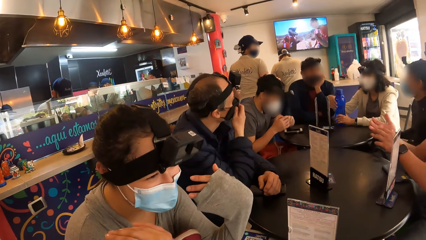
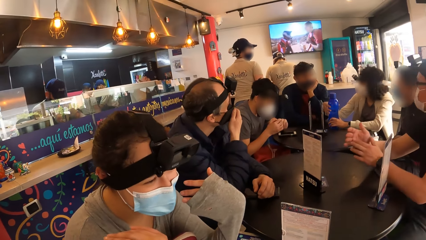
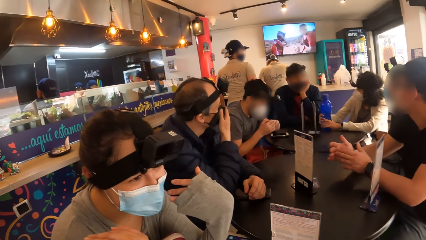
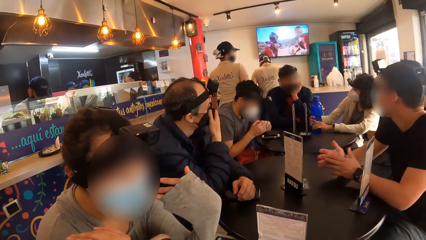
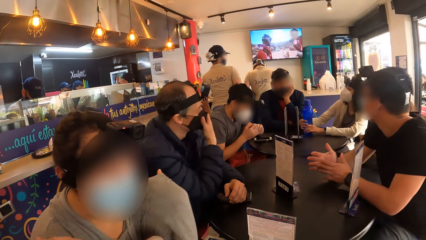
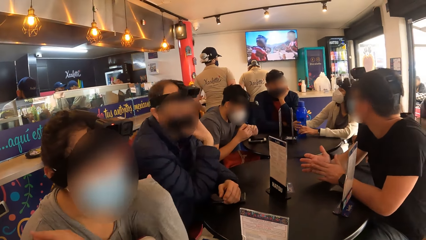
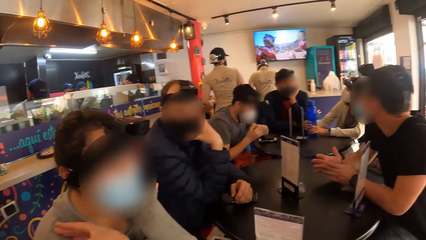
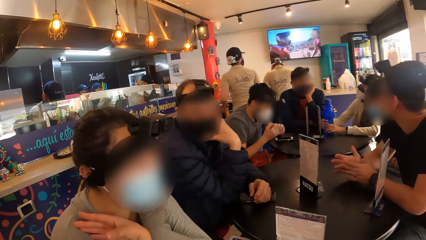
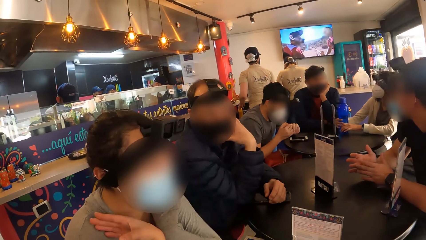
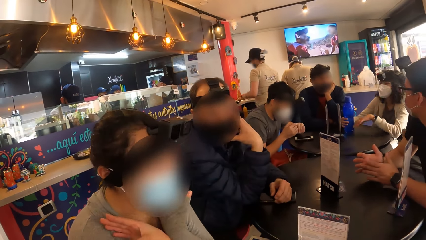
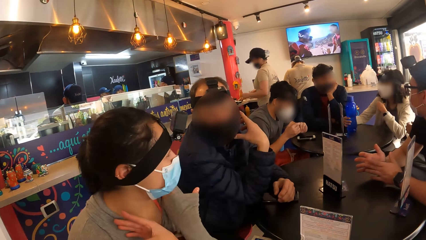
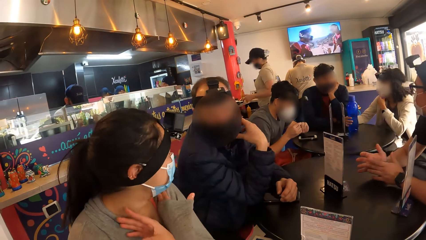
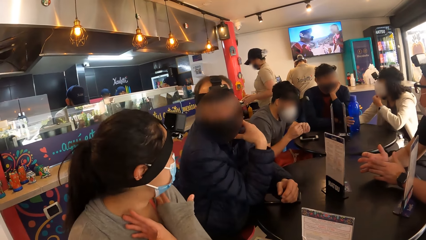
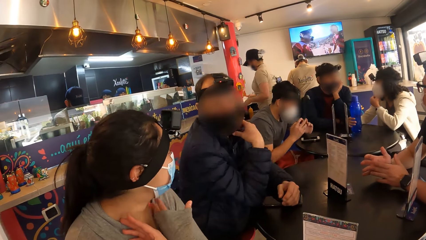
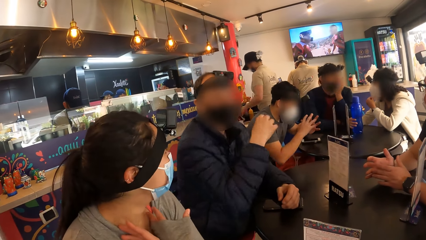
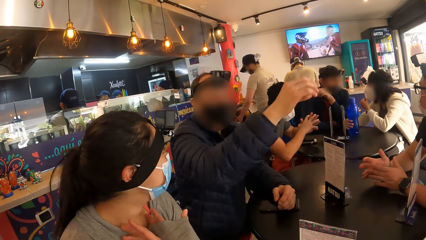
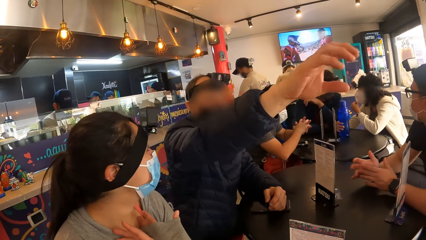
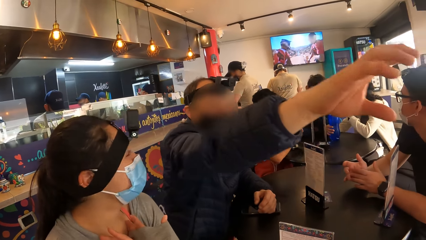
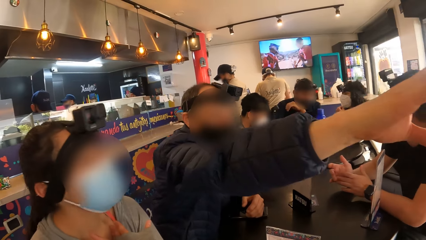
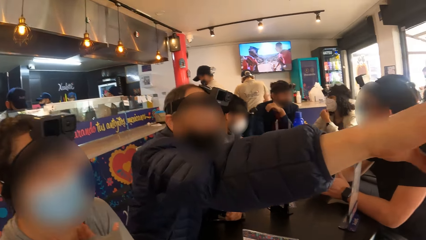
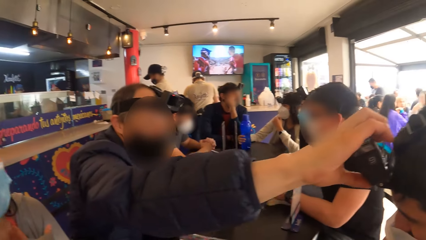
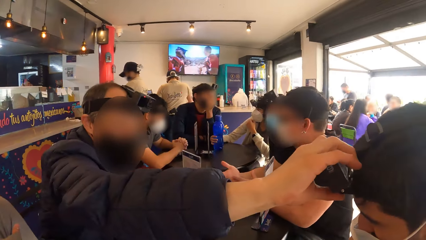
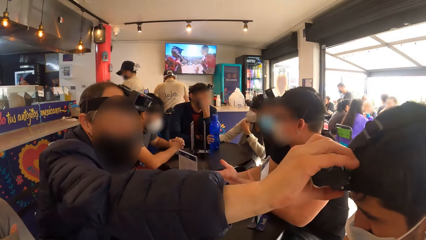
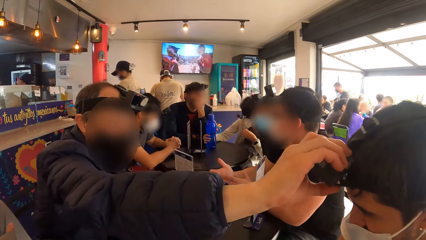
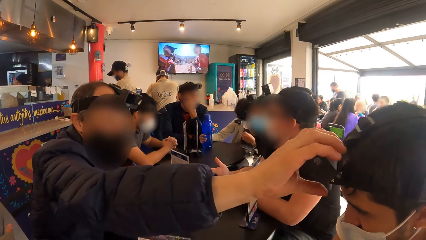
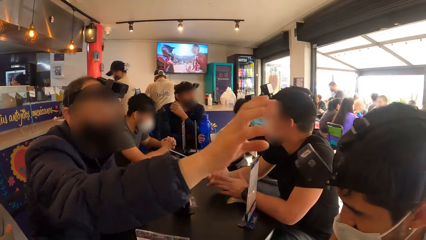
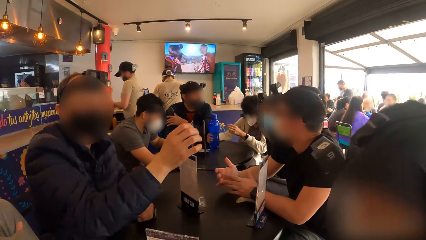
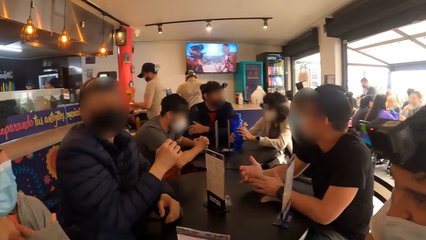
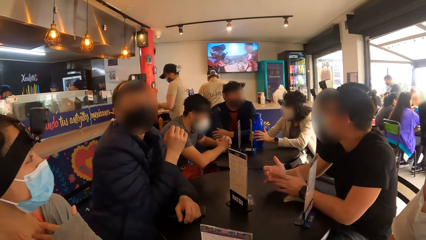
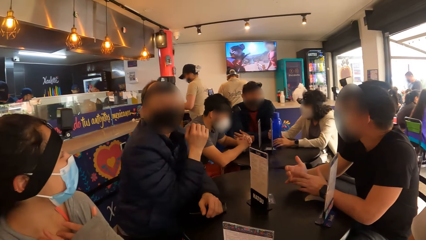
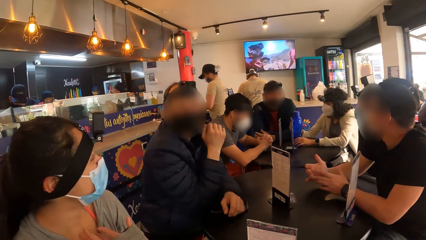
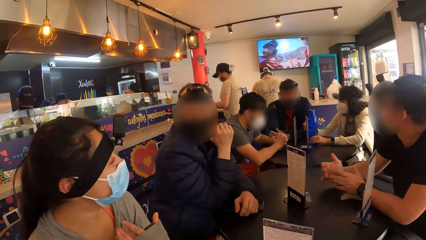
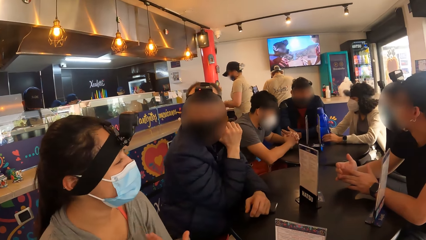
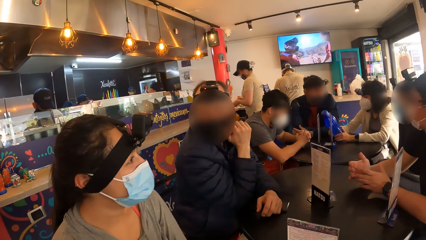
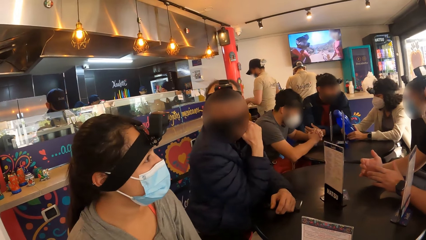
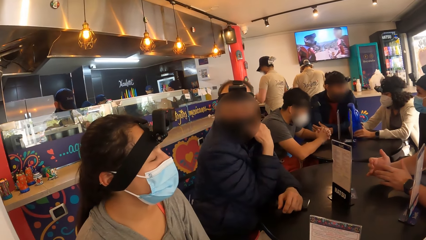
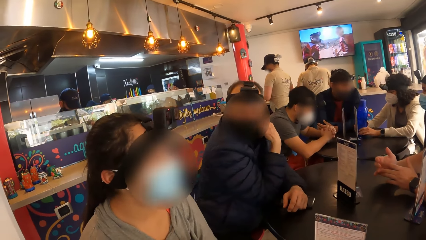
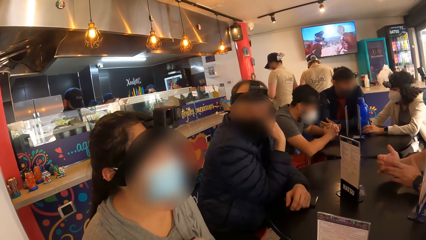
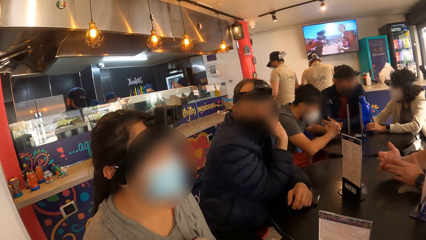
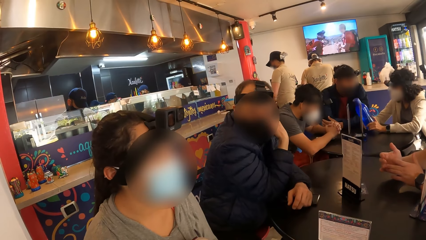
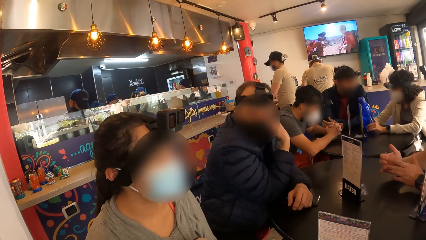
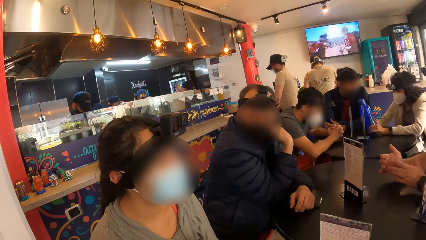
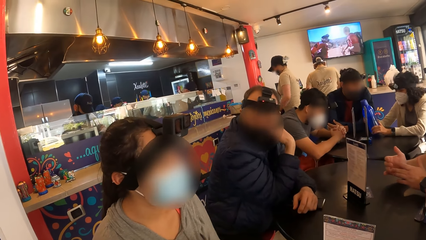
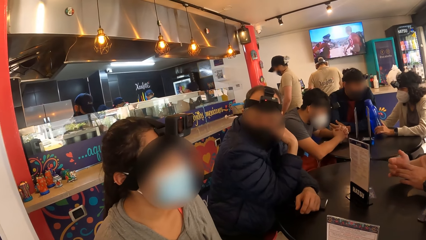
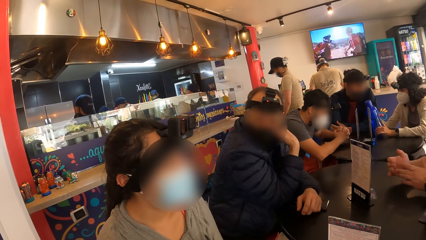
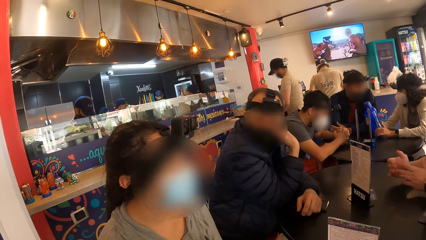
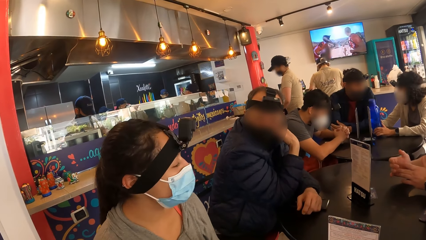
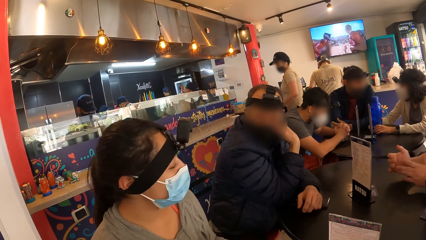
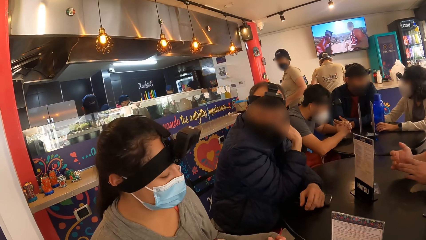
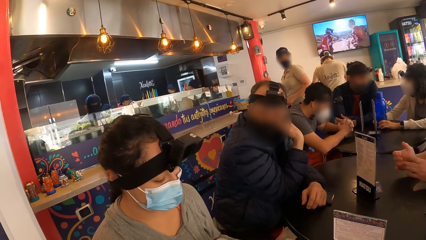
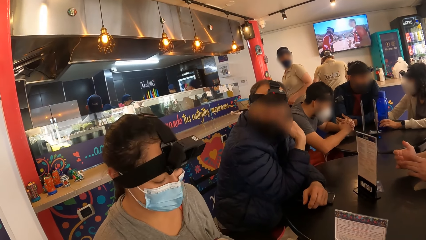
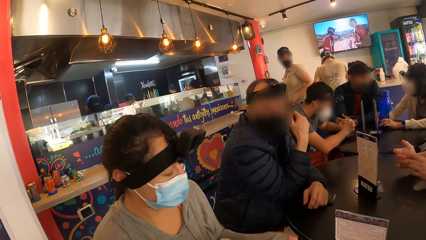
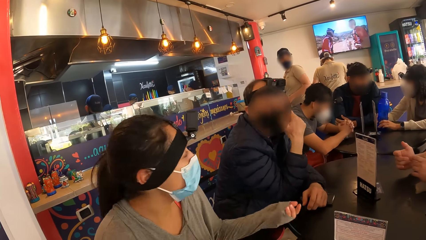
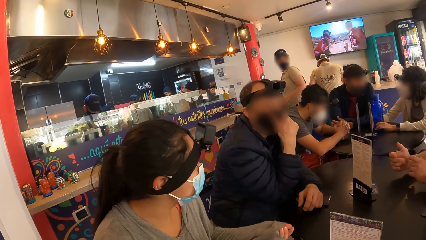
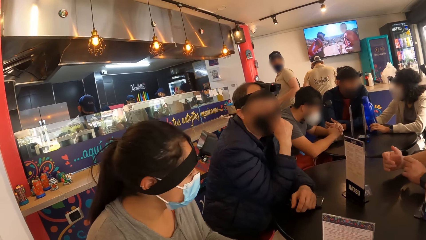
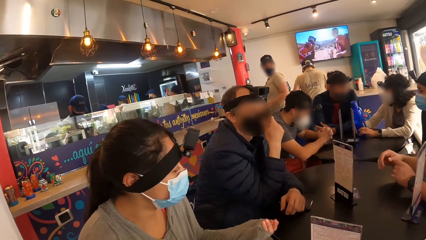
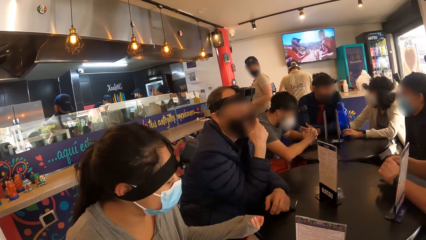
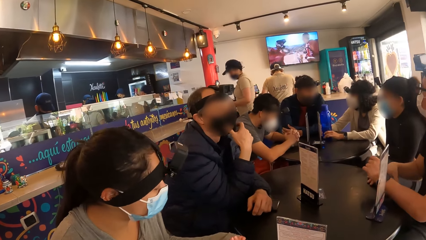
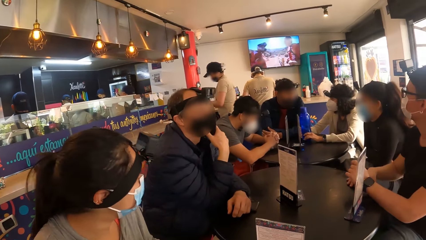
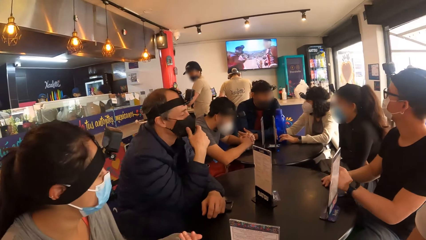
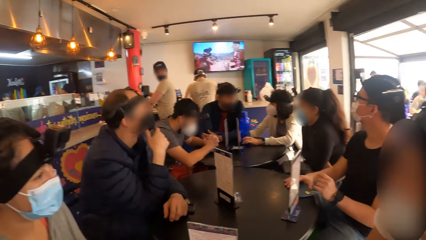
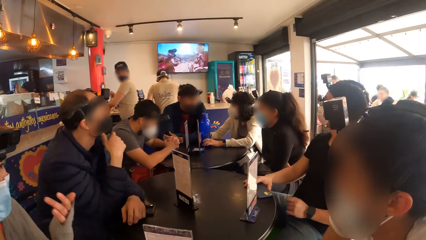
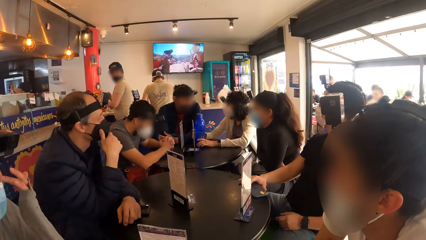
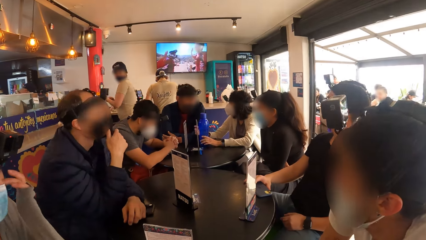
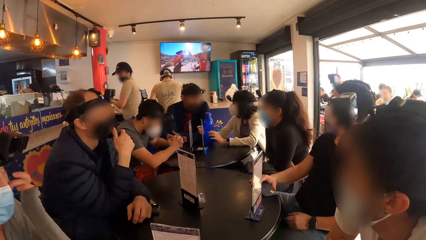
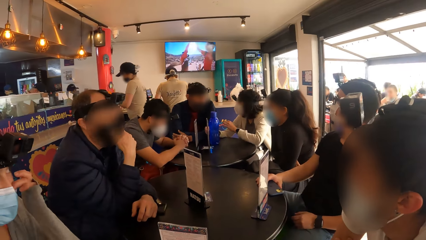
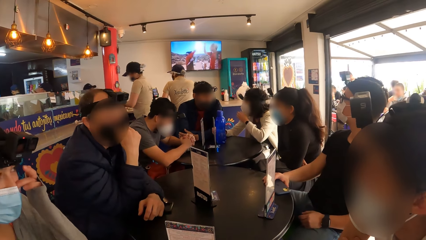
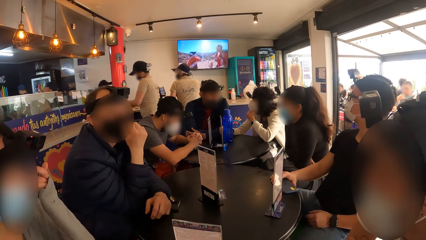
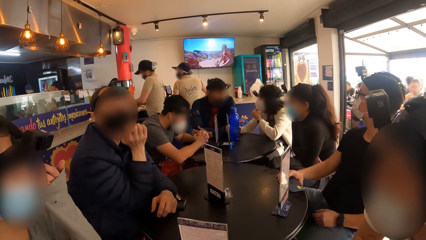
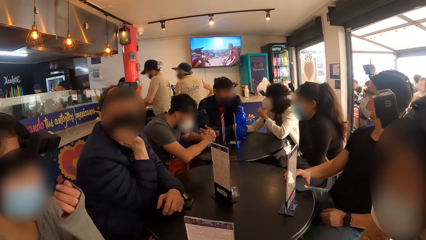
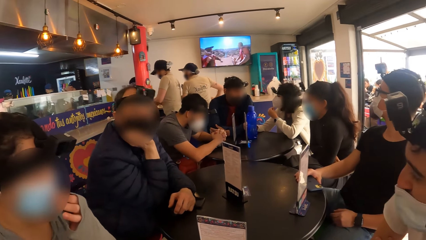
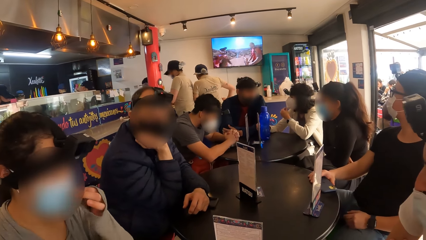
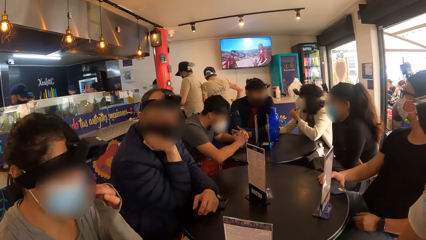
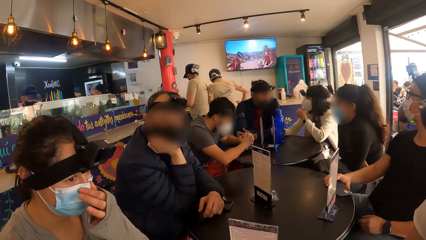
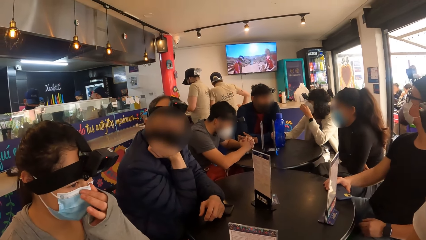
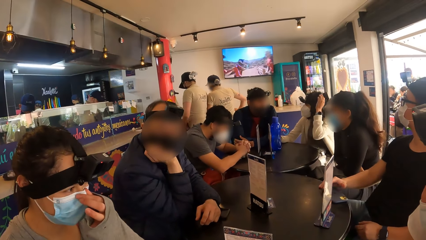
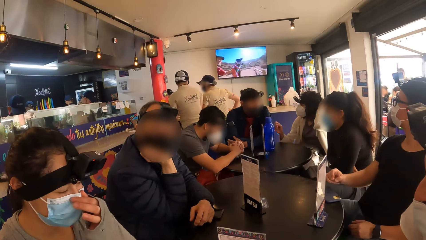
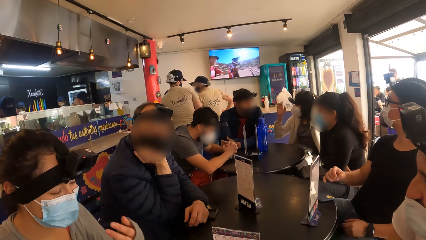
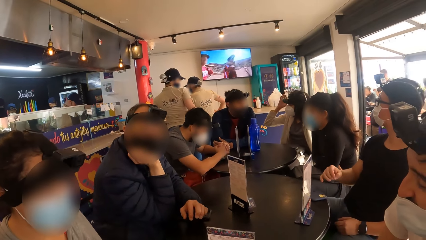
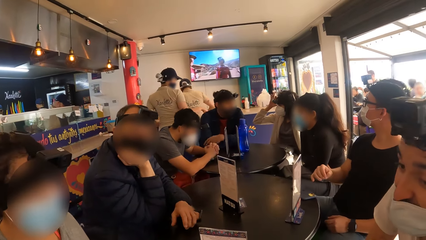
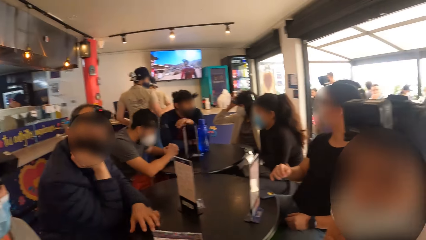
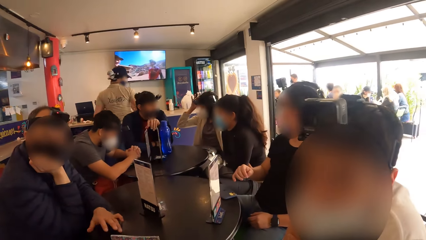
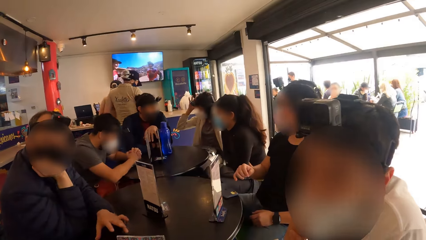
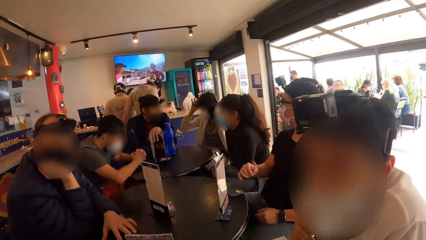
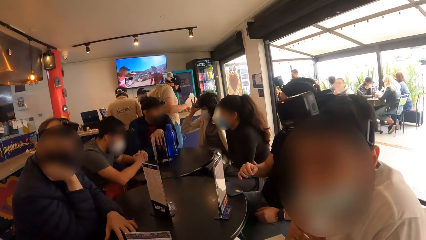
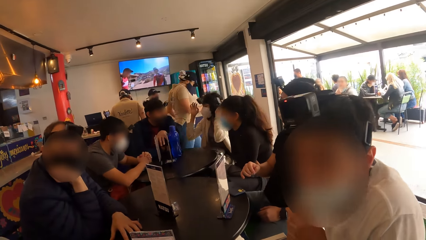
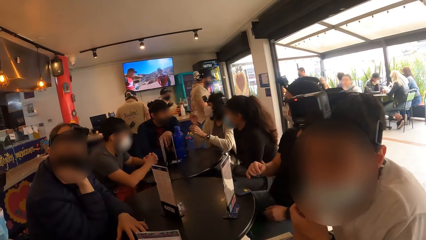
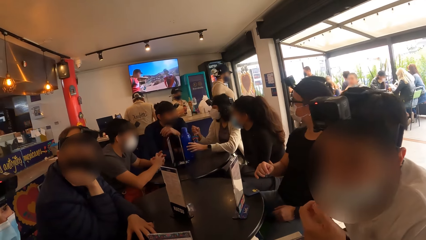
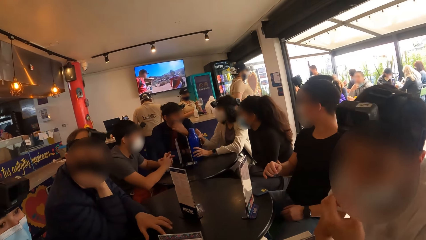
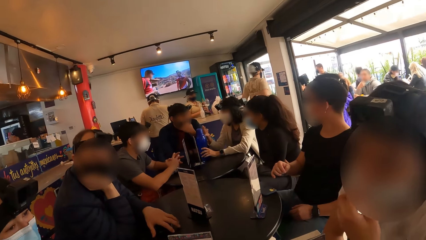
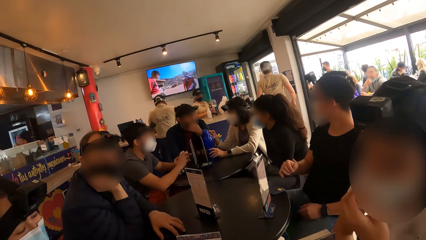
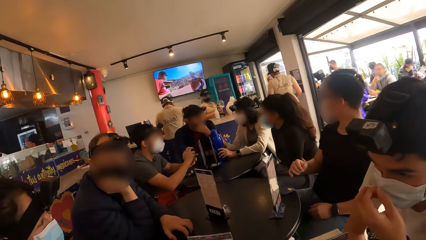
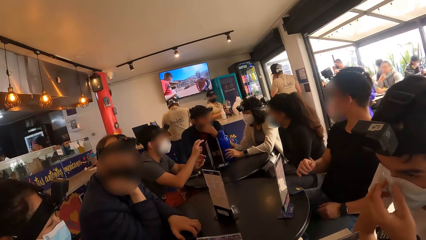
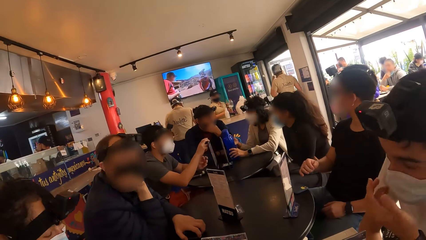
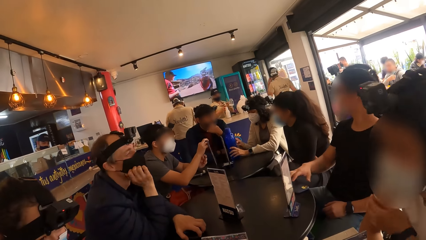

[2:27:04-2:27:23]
The man converses with the woman. The man adjusts a camera on his head with his right hand. The other man converses with the camera wearer.
